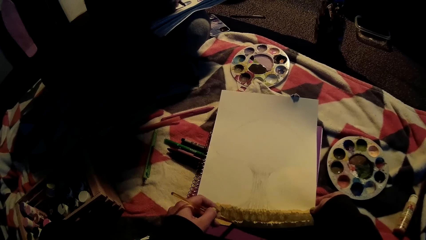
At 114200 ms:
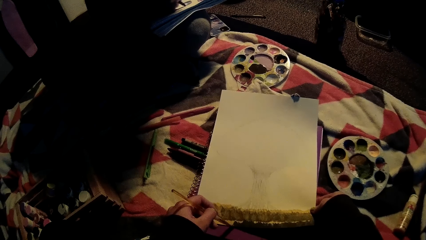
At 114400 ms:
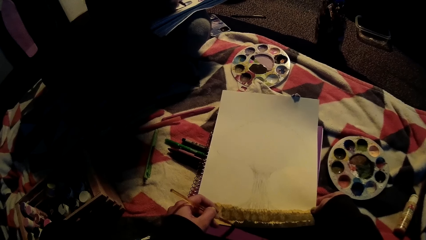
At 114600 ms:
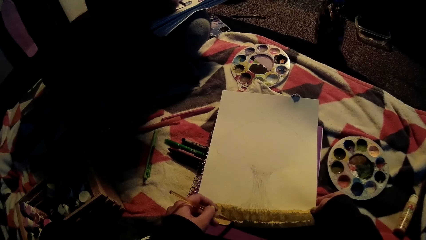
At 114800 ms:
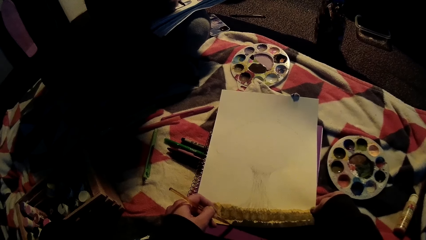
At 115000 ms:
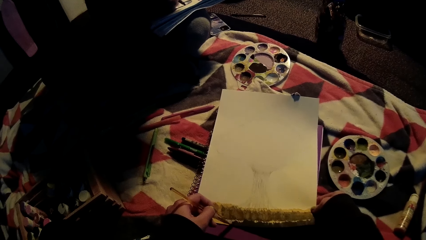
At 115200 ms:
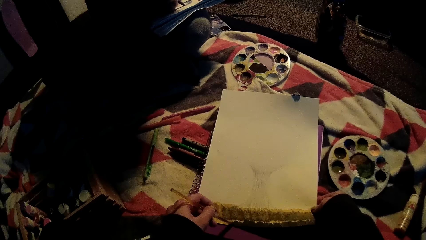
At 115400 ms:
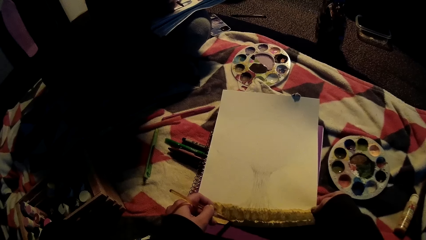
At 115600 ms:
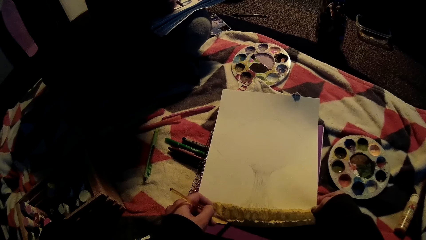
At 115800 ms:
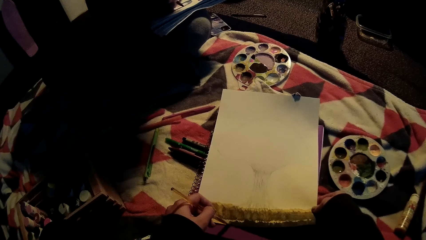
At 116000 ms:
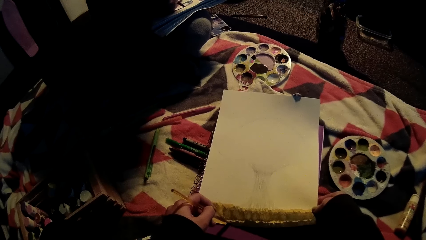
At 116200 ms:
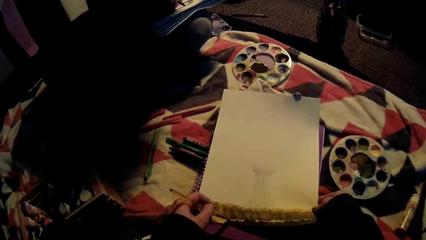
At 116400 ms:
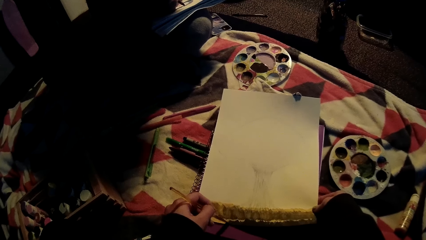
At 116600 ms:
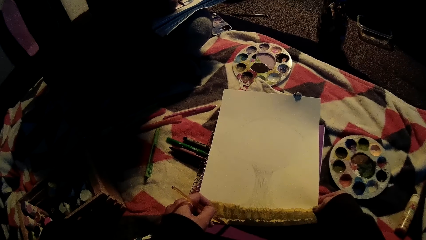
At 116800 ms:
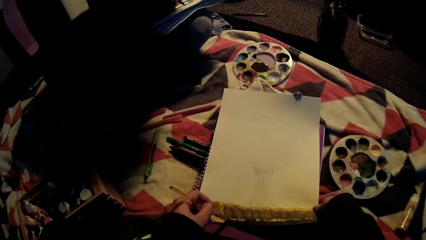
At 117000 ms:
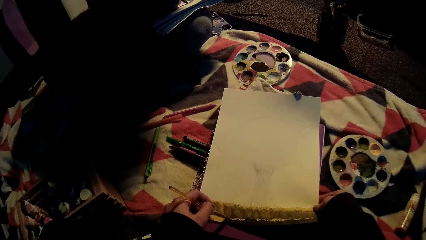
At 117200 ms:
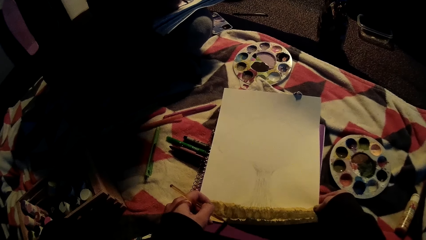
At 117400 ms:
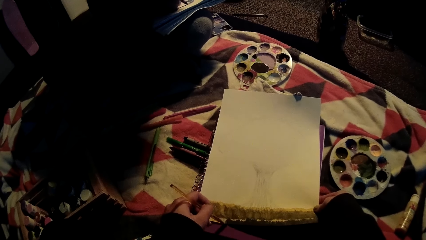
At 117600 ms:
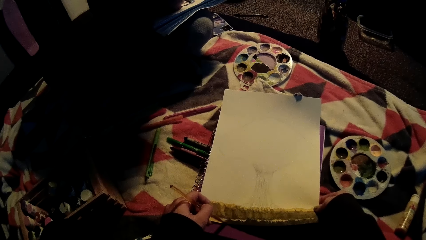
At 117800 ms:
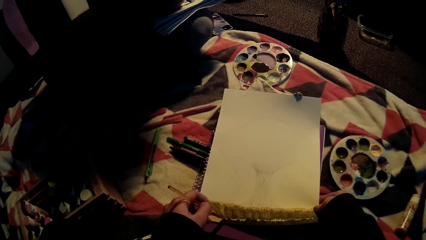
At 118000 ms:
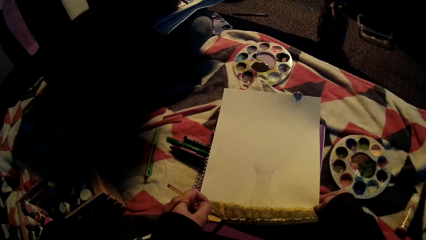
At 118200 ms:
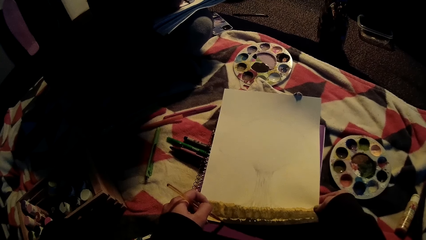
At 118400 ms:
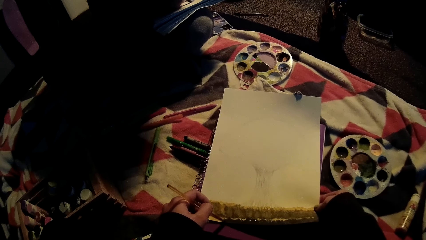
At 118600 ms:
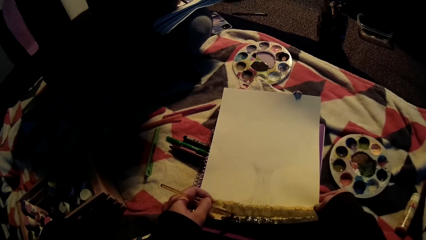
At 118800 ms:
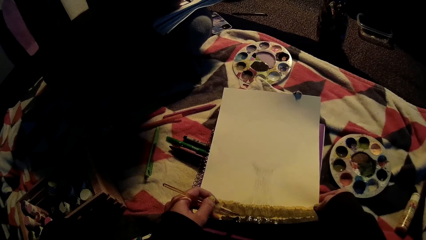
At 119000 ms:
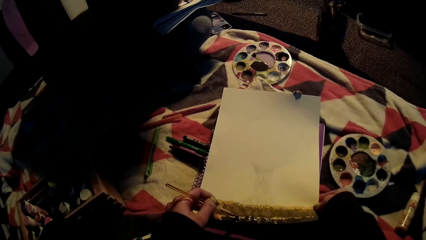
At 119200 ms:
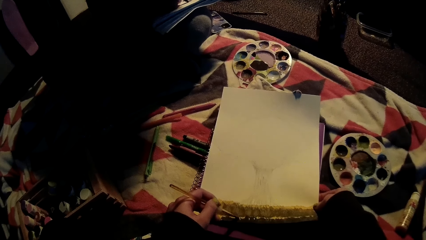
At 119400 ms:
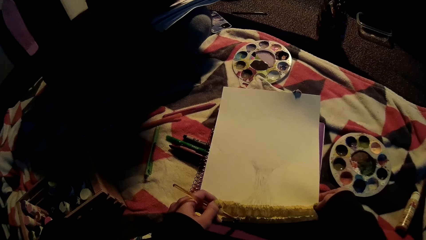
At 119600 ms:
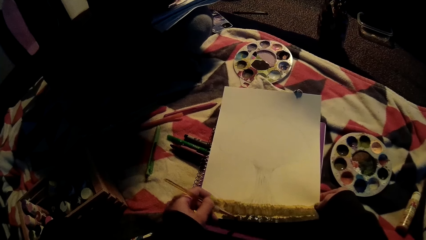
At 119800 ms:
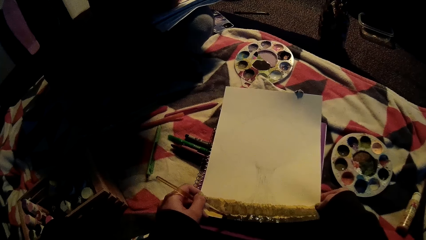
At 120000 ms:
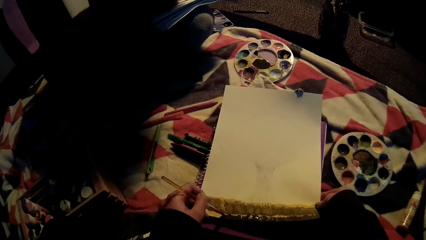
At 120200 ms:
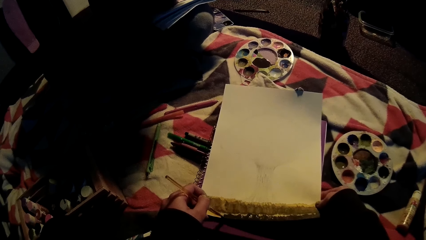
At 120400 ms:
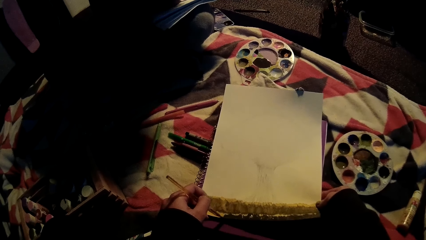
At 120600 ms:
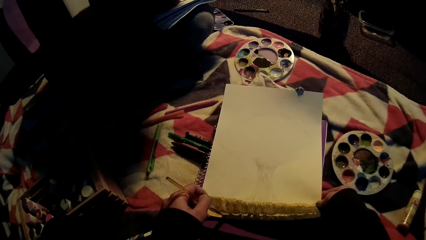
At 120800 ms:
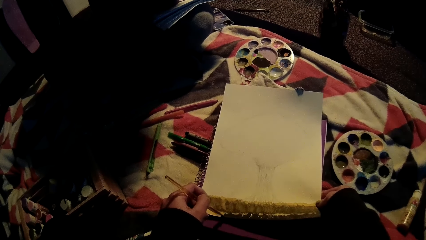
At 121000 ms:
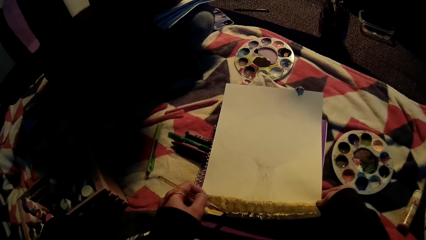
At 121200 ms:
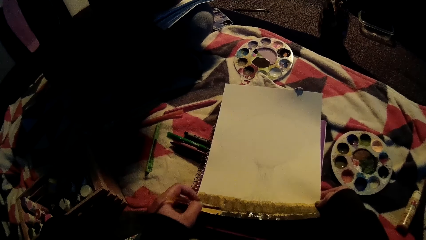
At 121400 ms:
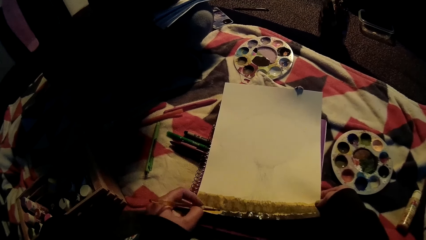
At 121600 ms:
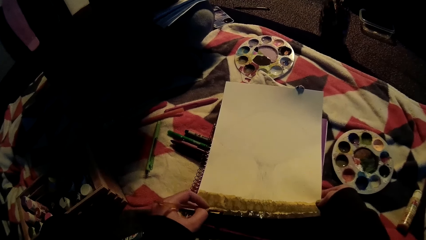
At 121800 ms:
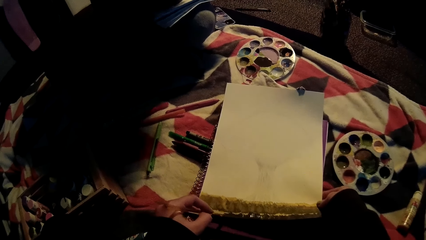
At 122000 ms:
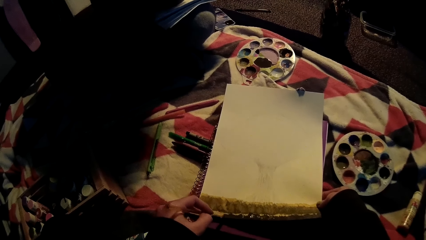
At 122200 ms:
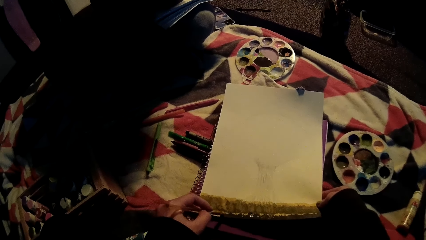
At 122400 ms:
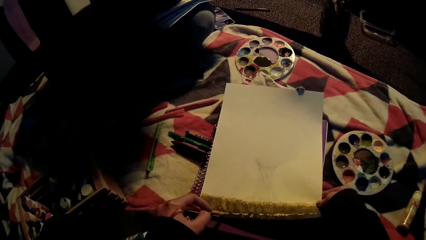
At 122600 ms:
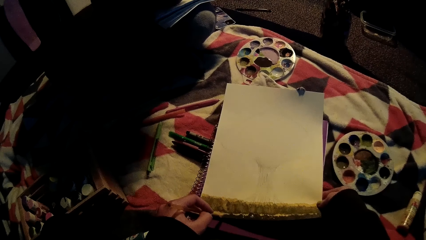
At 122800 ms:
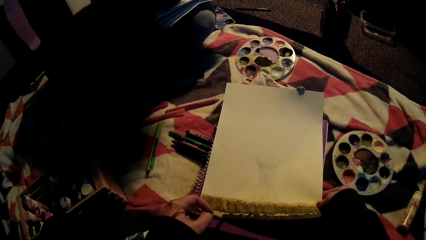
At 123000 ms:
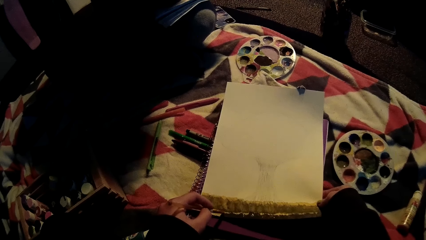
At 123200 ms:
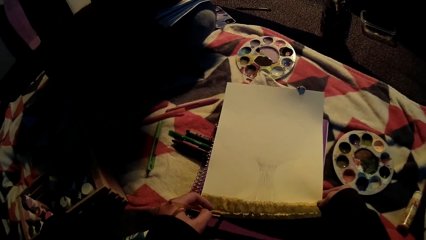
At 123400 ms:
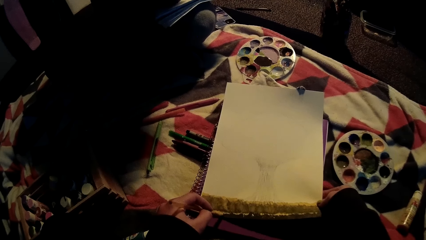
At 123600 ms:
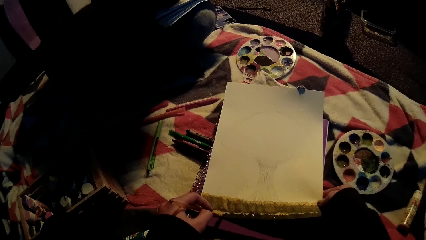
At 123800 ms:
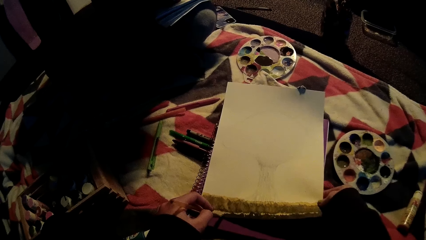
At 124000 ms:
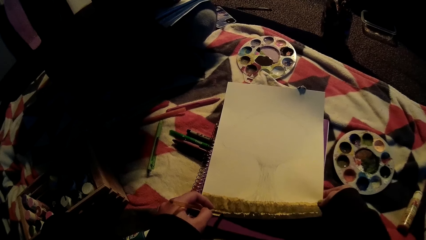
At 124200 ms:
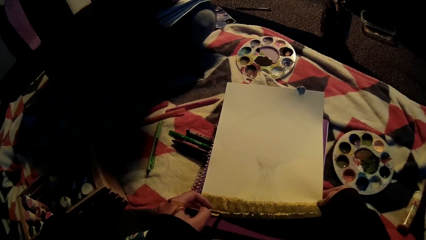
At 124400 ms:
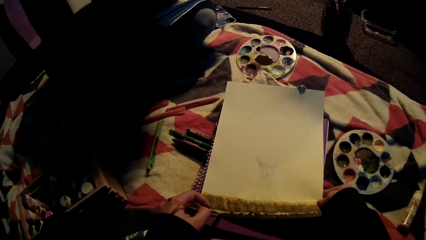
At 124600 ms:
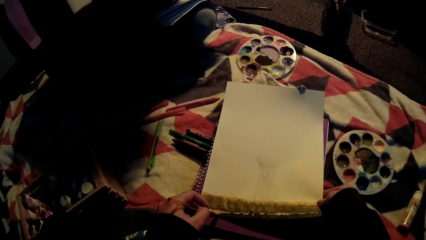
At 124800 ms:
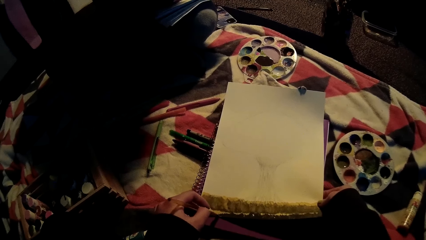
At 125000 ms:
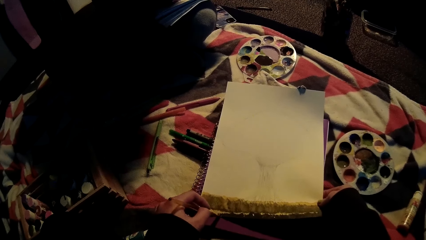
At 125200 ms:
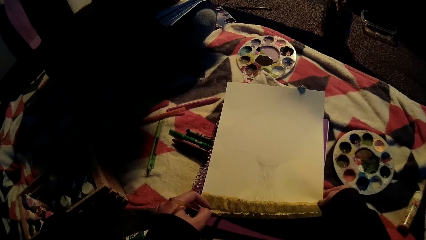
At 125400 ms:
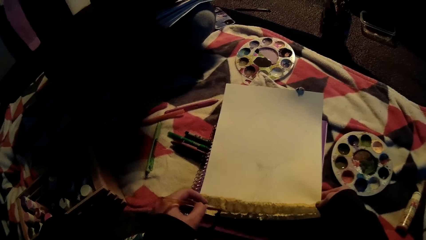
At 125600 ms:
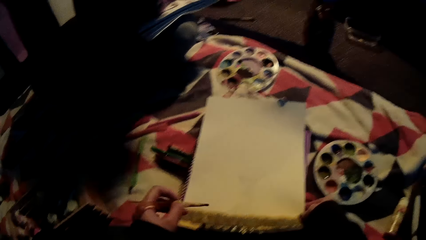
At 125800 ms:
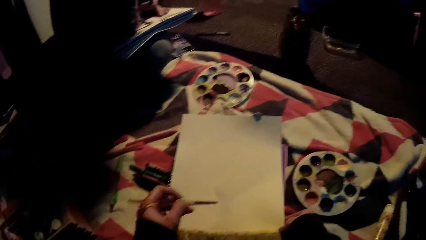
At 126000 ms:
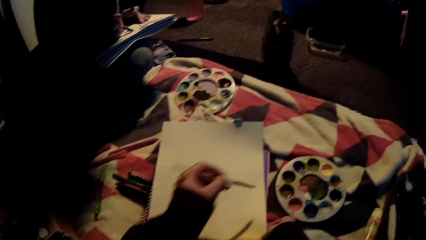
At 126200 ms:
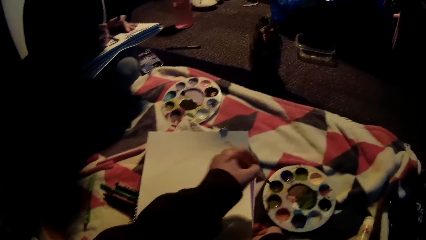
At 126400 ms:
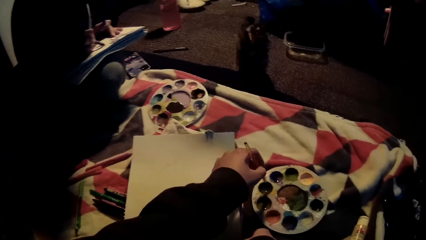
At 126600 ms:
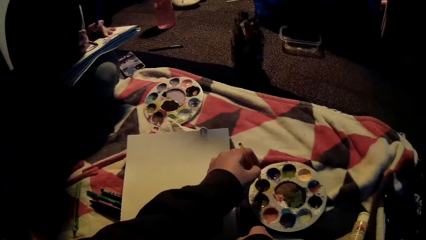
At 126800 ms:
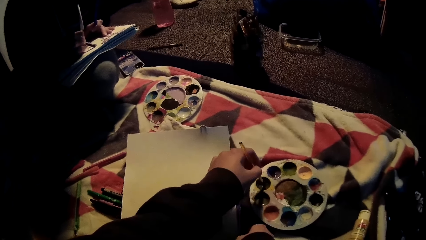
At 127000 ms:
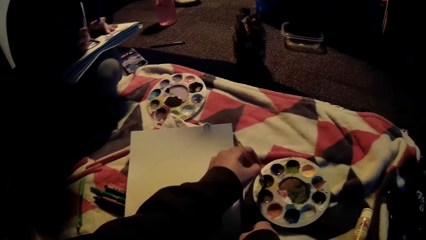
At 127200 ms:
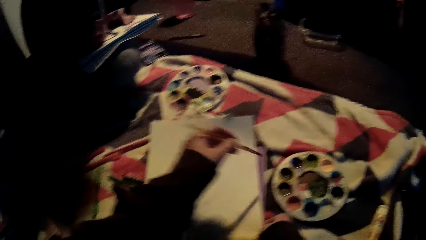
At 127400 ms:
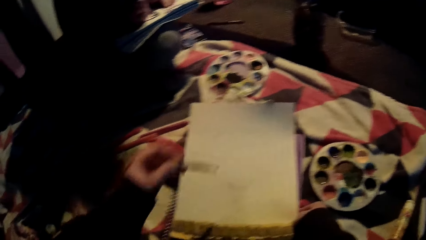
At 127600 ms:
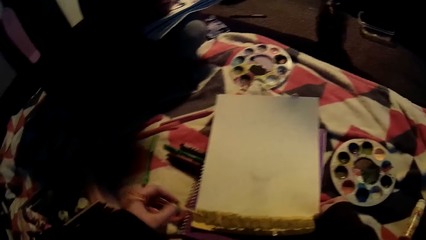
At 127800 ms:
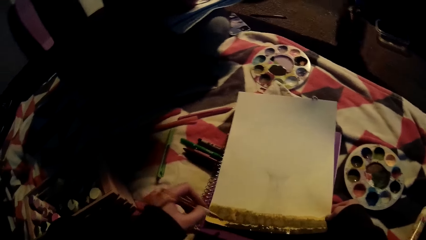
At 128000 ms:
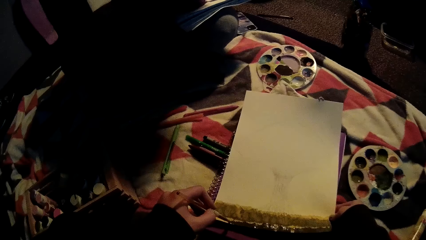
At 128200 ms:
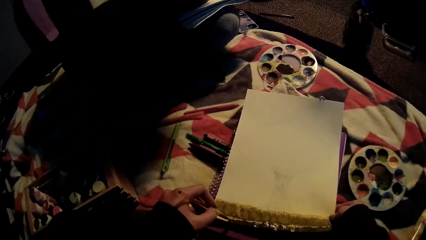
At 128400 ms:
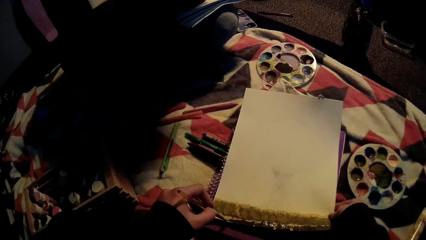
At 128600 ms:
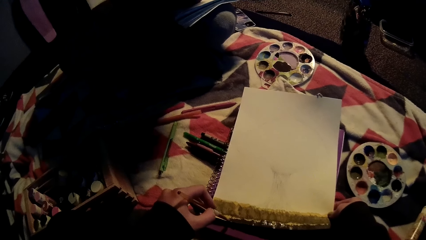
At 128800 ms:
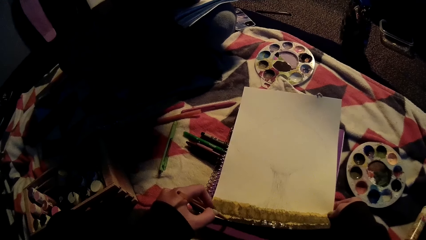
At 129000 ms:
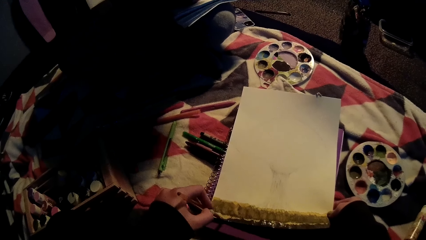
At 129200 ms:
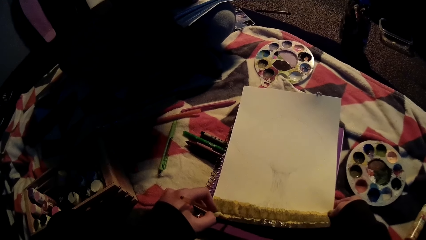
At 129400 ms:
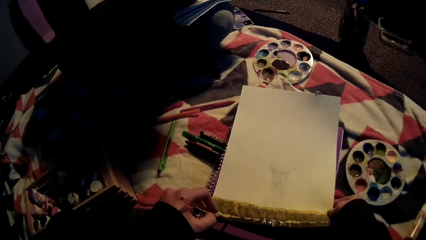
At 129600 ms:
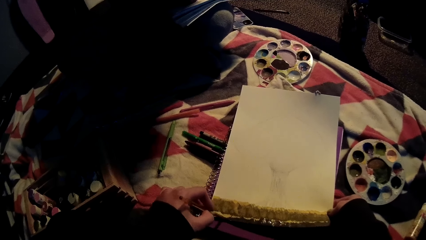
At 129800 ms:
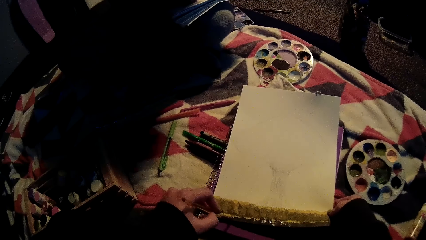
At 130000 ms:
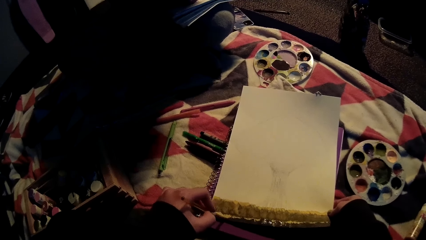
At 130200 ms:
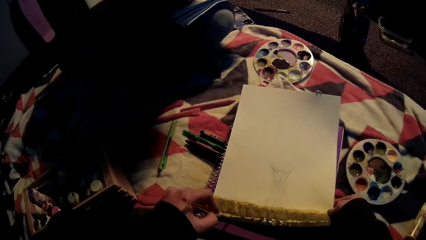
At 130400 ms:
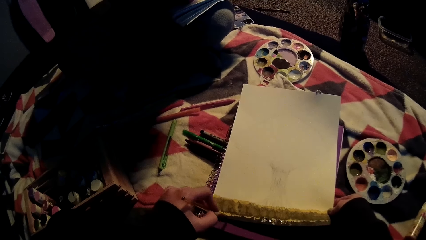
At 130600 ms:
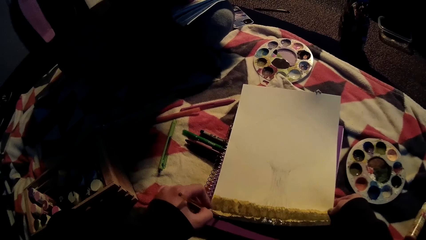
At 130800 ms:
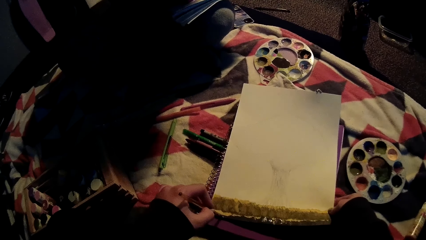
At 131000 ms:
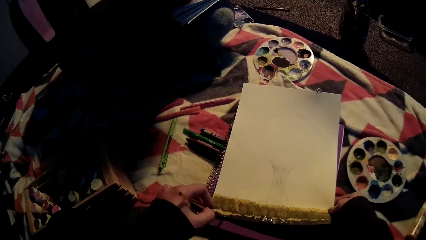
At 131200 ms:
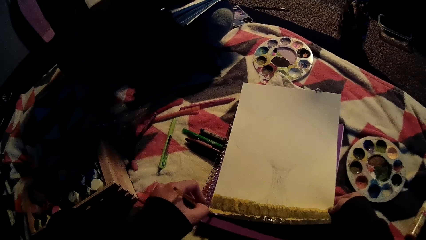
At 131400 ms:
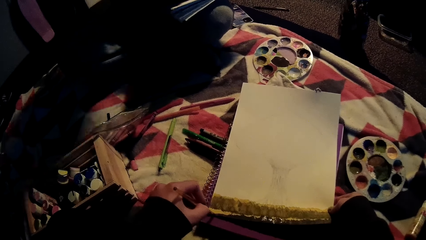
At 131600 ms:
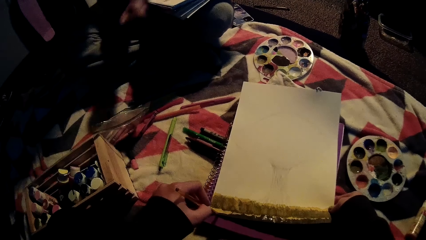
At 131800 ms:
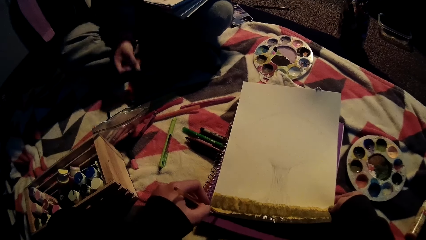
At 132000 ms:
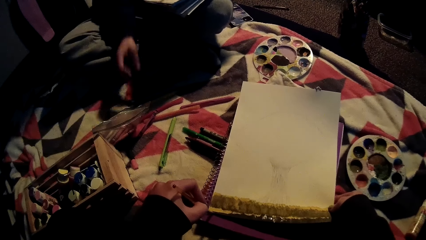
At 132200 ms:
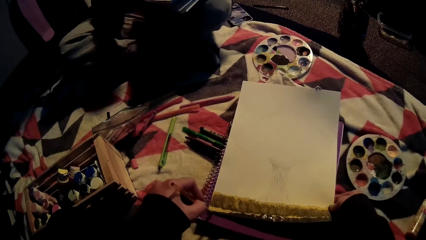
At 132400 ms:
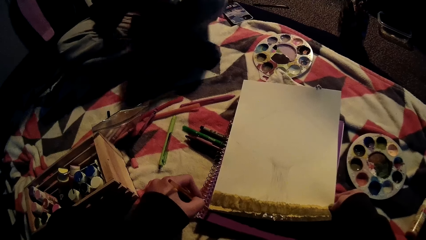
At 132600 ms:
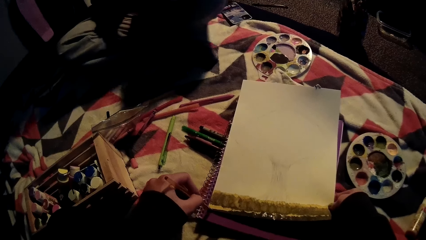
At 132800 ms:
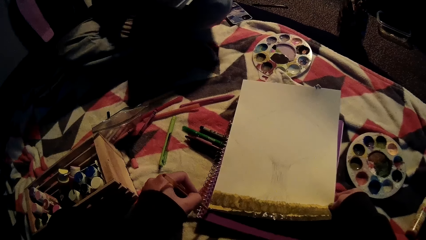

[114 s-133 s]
The camera wearer takes paint from a paint palette with the paintbrush in her left hand. She paints the bottom of the piece of paper with the paintbrush in her left hand.
